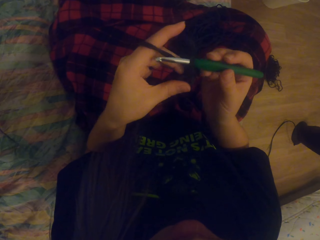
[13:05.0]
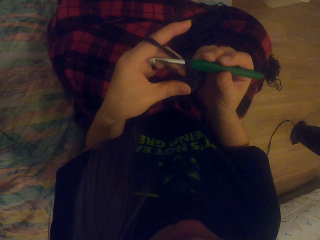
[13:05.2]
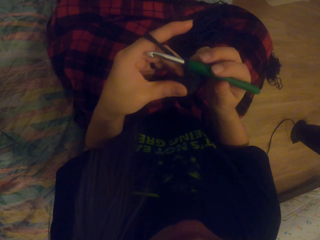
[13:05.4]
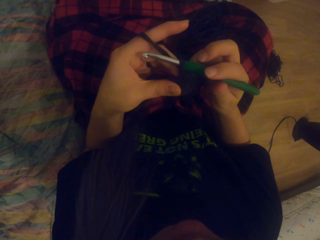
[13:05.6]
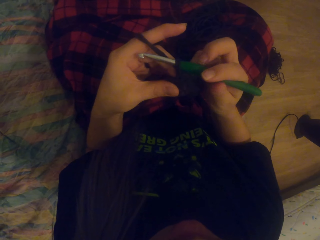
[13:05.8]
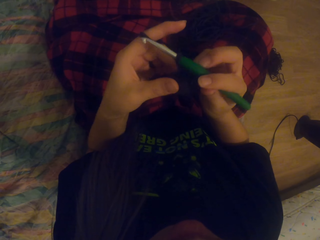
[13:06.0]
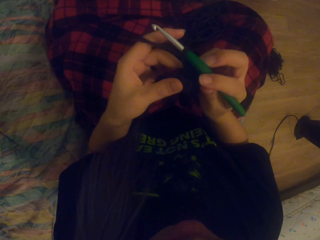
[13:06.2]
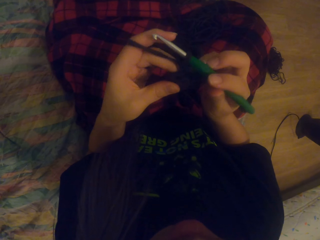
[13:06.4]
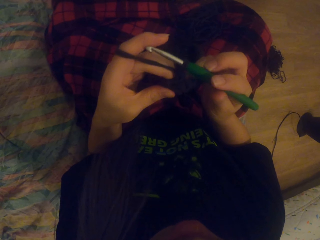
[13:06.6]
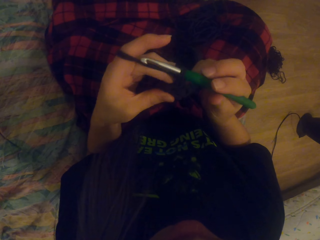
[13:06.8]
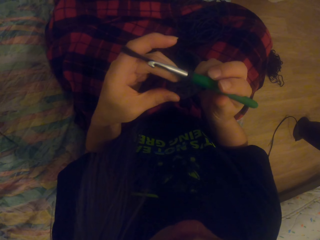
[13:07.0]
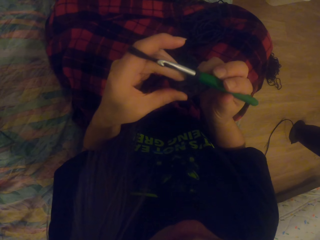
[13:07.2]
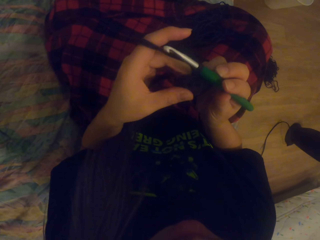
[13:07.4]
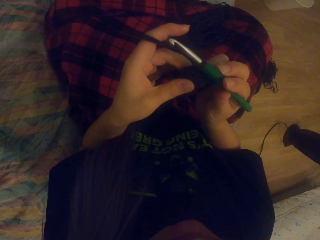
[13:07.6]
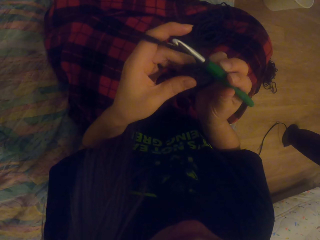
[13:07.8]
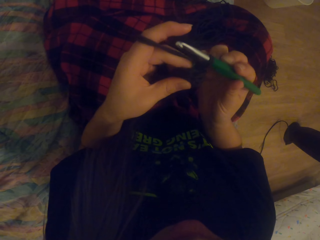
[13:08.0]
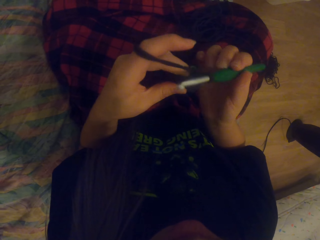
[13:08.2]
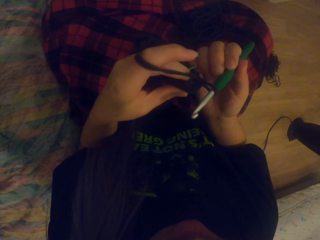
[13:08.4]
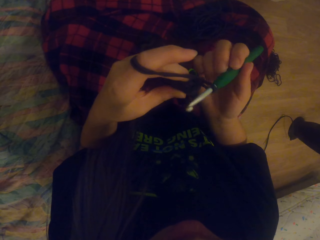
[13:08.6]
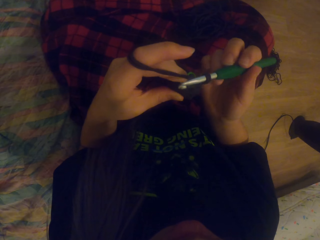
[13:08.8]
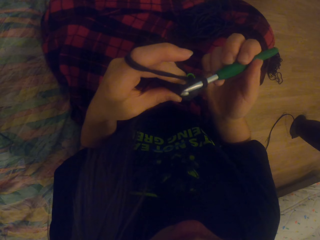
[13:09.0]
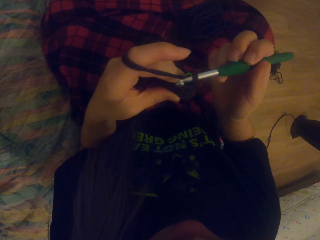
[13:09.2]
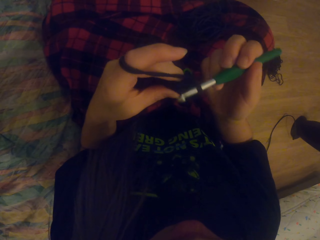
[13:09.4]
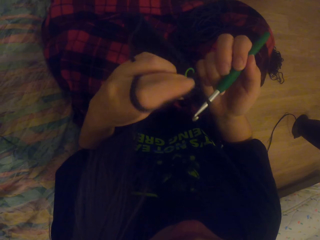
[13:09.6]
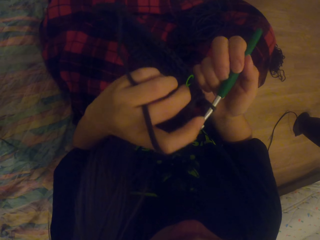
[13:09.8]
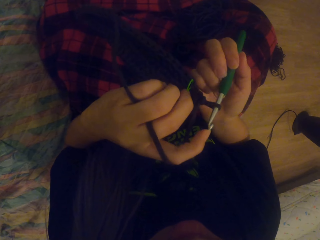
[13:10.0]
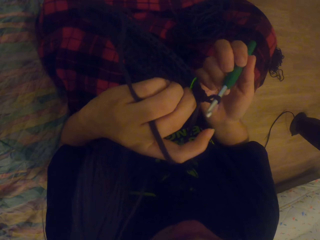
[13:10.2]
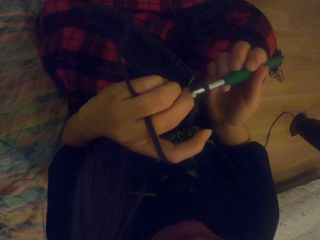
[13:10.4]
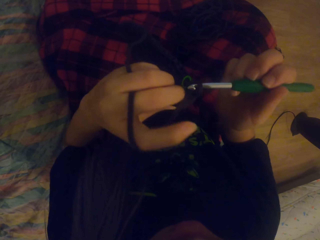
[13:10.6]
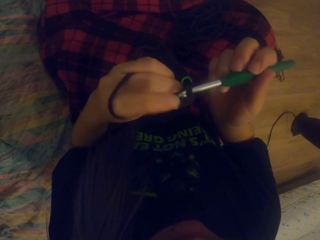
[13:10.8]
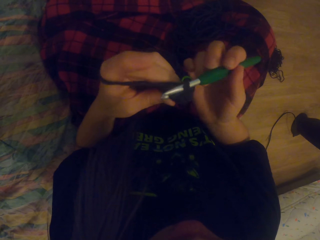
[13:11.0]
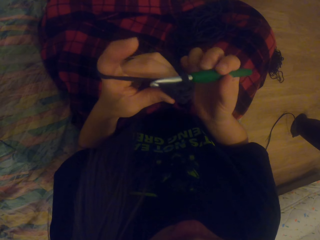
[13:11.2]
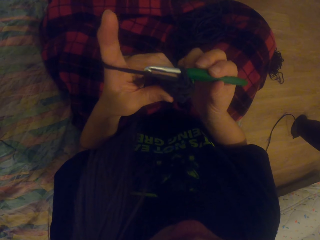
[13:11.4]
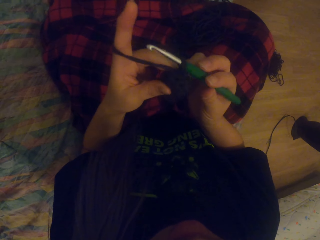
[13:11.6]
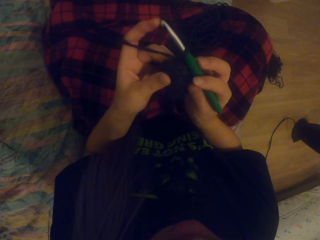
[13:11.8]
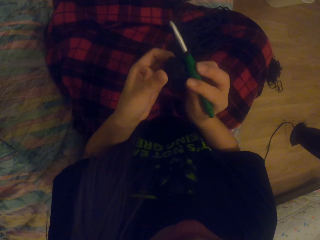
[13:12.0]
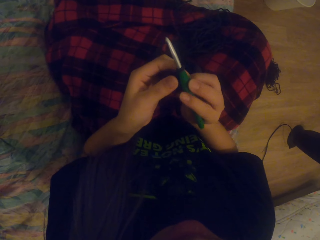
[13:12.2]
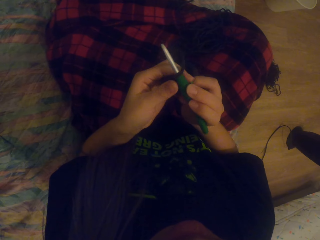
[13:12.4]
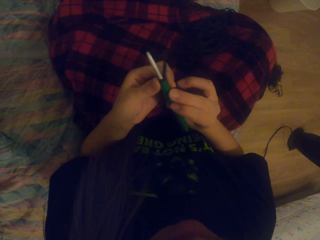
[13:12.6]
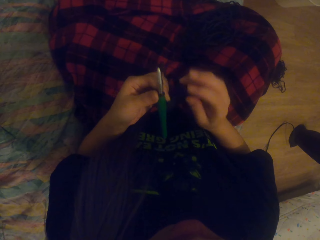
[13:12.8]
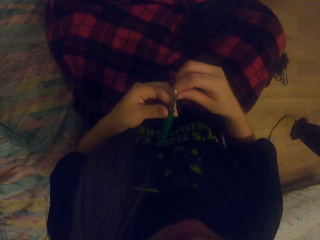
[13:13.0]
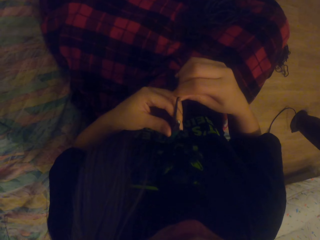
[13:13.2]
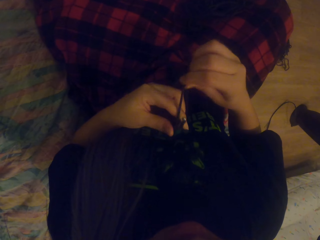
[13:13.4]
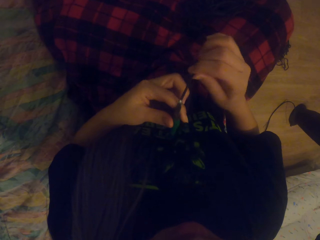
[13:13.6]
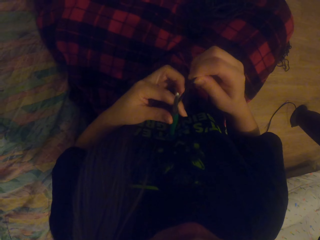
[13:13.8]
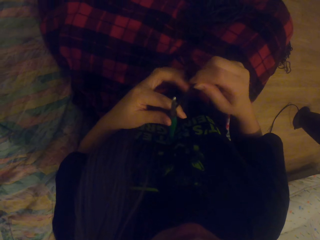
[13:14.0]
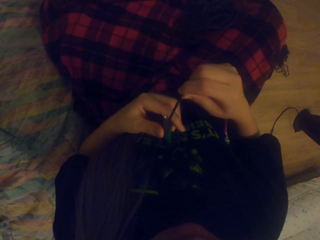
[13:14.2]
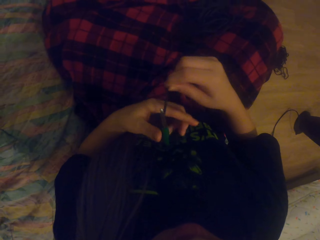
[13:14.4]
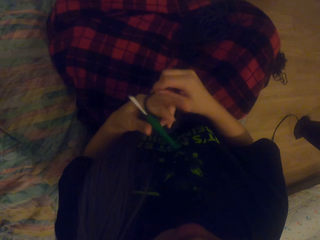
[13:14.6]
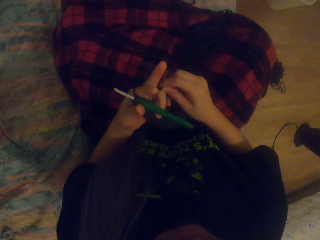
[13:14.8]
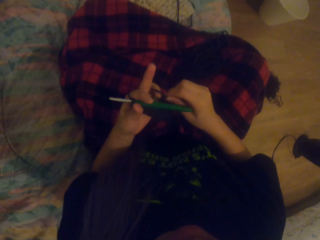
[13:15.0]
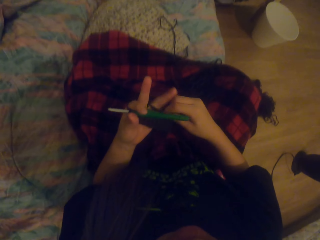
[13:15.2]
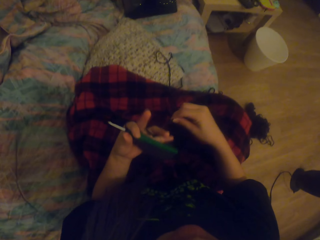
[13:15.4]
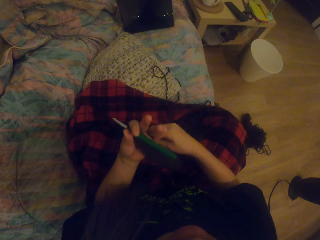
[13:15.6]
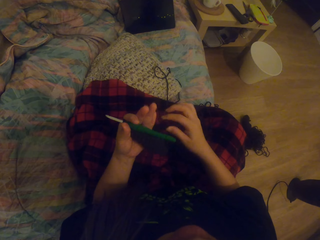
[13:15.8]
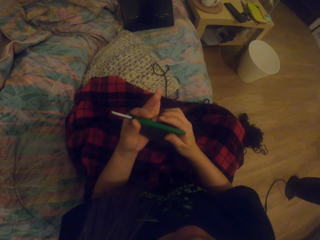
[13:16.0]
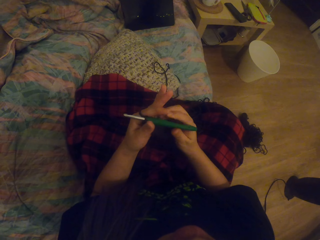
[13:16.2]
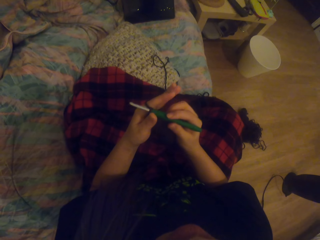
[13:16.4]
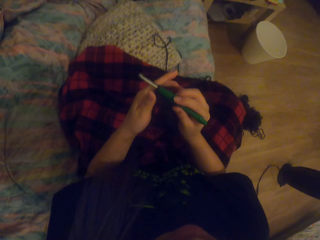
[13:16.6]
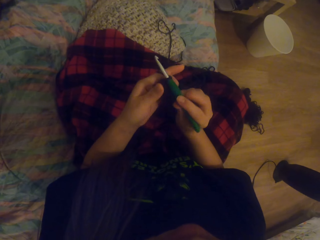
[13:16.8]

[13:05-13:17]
The camera wearer looks at the yarn. She wraps the yarn around her fingers.

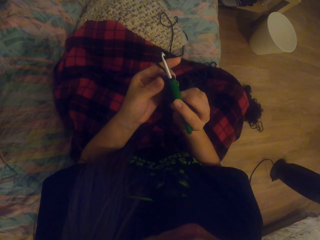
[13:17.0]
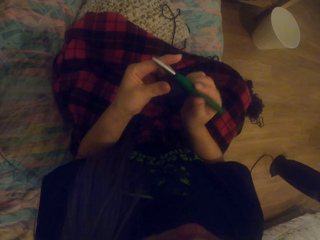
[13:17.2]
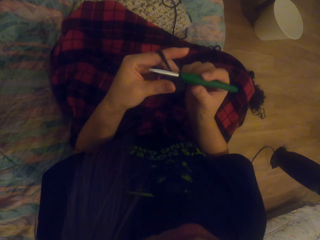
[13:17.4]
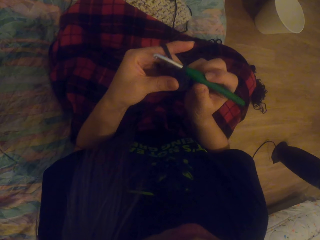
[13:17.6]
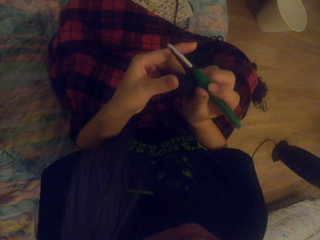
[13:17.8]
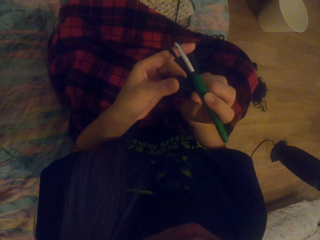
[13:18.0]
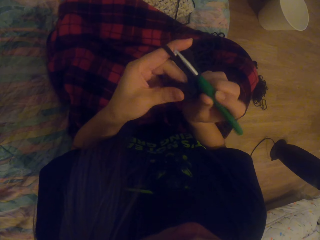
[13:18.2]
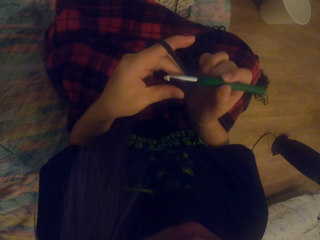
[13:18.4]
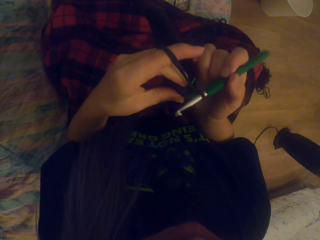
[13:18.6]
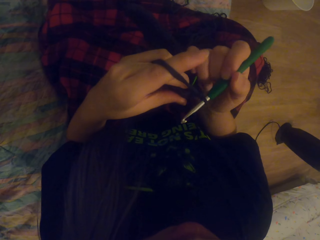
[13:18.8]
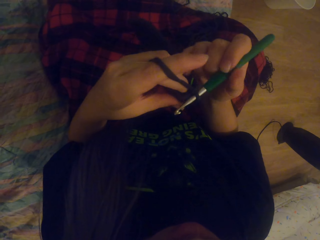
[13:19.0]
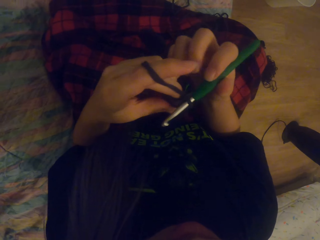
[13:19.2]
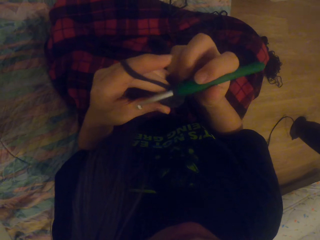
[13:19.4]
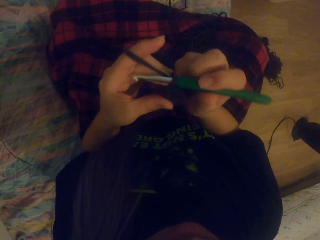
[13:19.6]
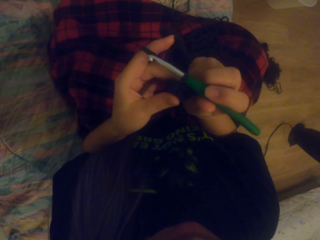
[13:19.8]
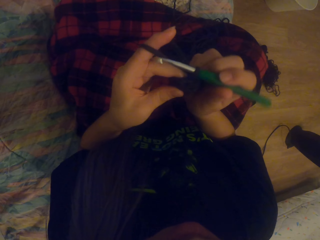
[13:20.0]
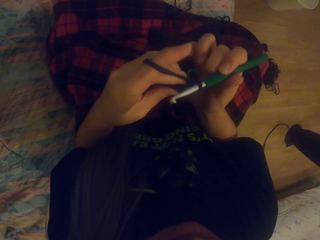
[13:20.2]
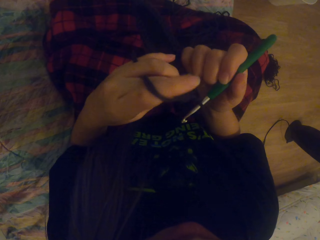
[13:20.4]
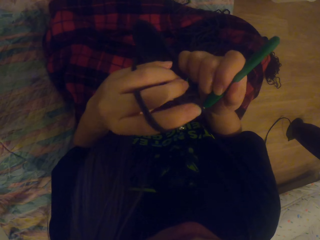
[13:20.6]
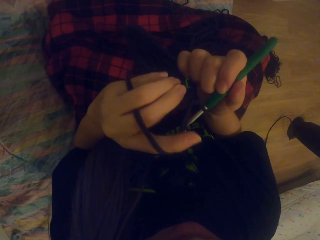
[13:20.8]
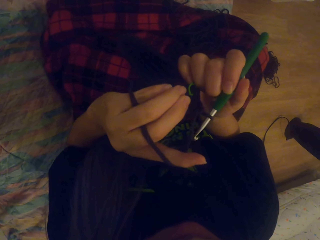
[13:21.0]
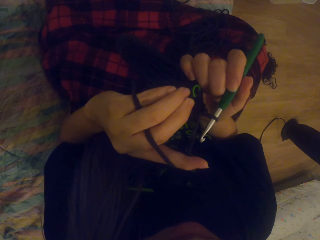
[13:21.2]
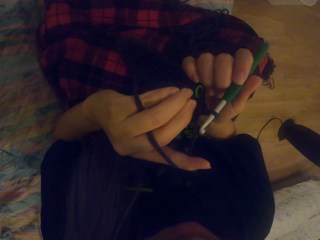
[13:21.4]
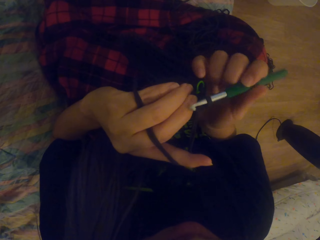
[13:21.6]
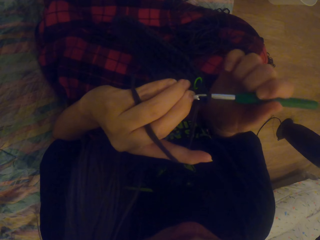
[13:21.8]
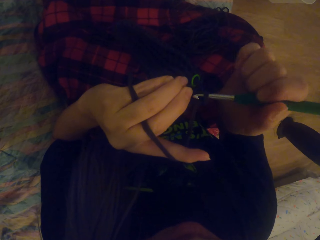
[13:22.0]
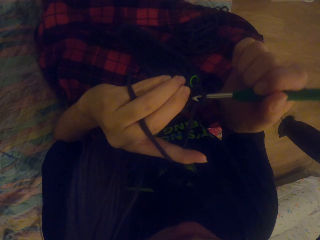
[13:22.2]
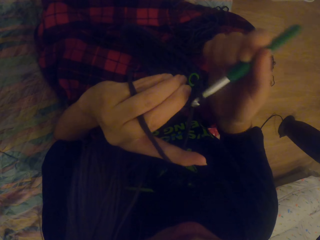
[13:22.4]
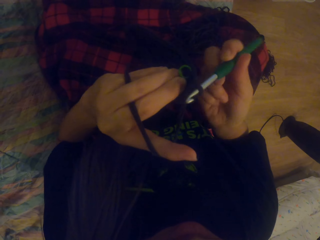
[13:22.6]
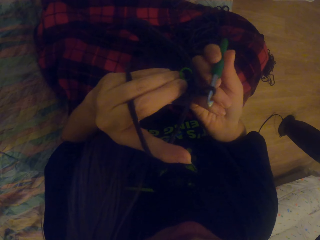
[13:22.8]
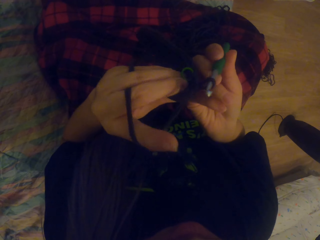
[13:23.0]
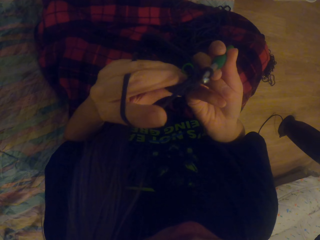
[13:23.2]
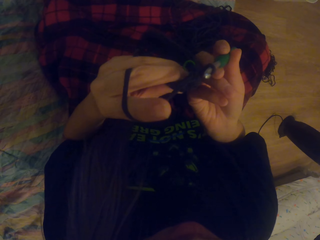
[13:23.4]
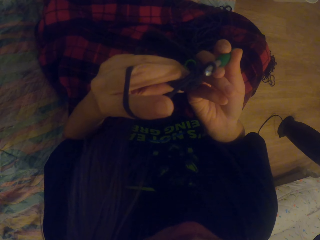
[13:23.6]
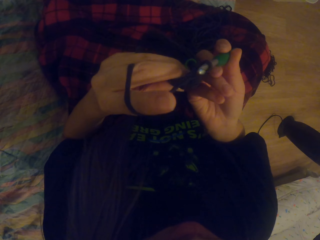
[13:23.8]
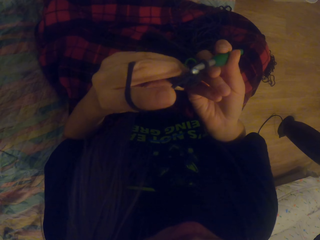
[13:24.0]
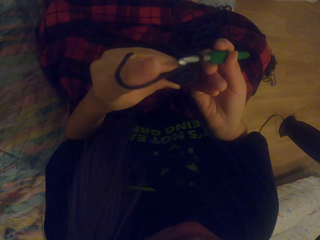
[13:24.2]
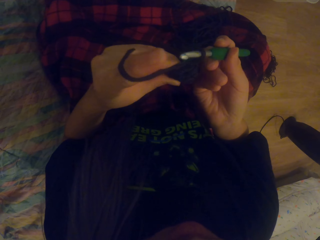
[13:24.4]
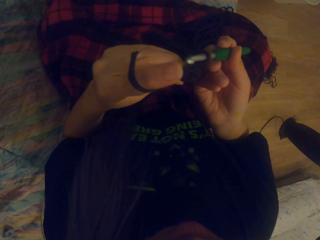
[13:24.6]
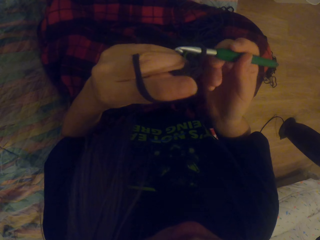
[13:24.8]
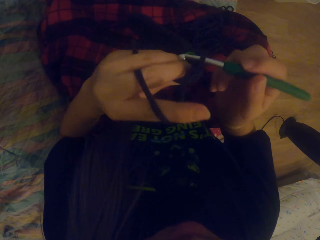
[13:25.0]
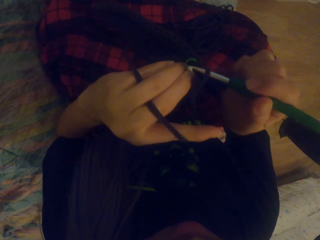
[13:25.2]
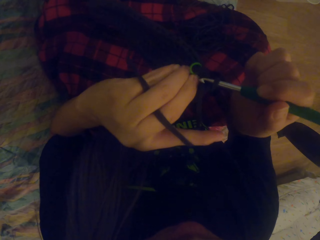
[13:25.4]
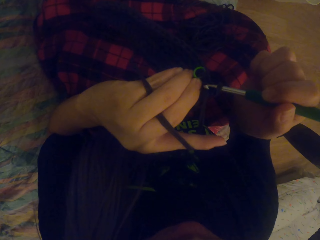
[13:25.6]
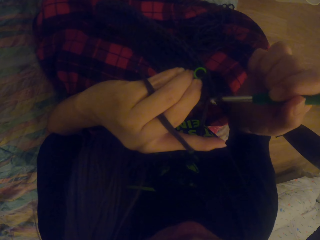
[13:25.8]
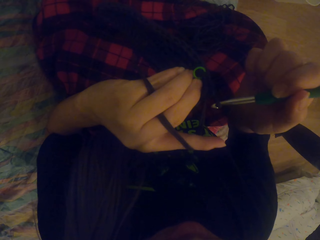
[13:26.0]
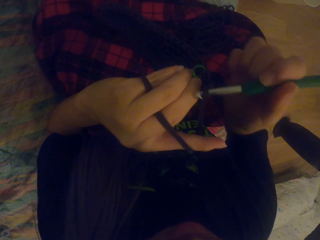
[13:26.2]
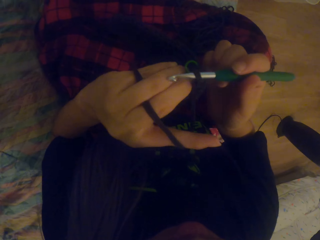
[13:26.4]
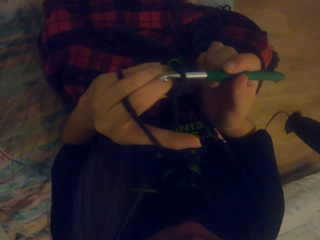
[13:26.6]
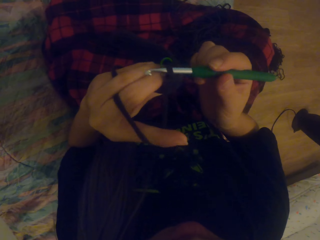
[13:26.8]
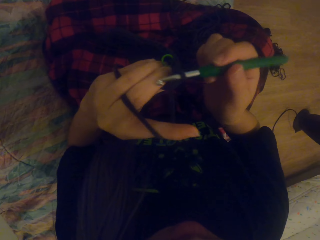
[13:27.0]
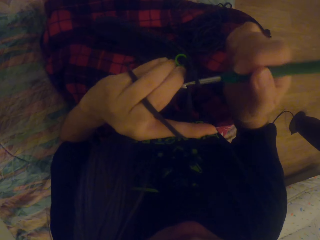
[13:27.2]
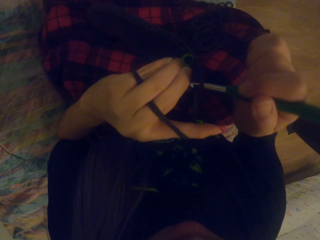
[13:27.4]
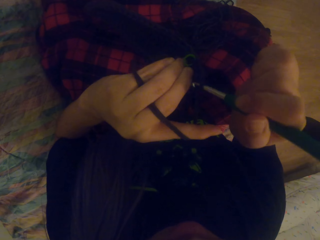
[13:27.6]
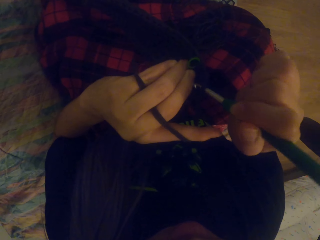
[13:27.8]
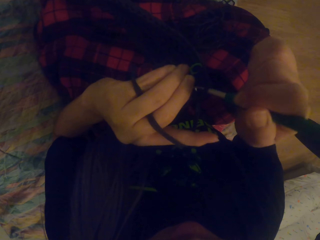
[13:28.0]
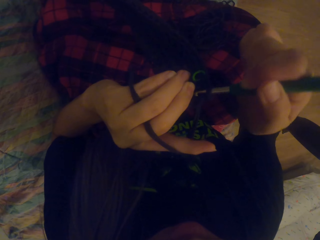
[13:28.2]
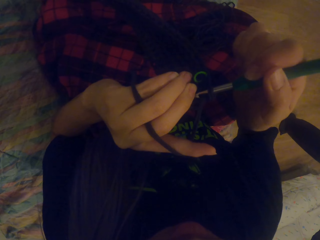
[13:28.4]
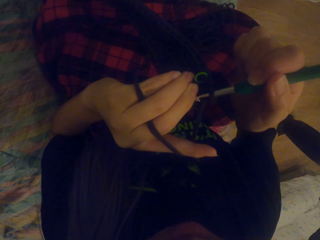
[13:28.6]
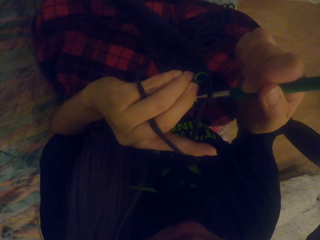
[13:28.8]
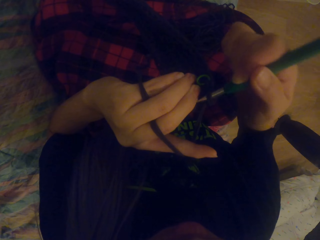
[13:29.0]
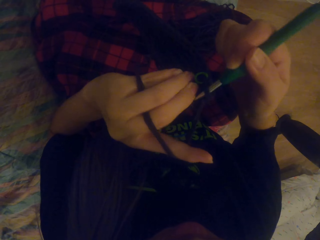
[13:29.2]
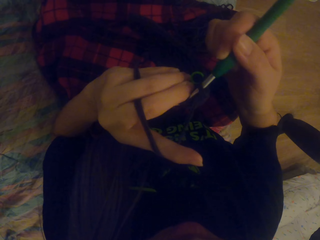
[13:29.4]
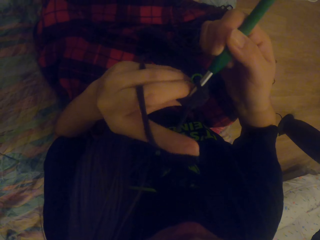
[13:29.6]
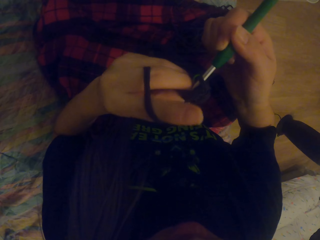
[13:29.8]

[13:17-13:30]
The camera wearer looks at the yarn. They crochet the garment using the yarn and a hook.
